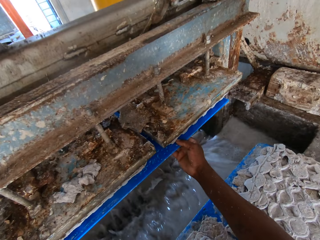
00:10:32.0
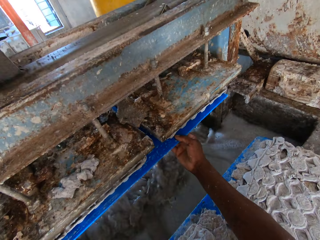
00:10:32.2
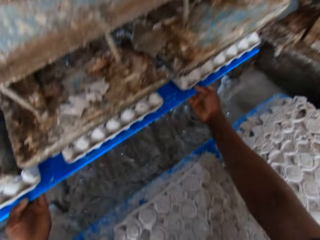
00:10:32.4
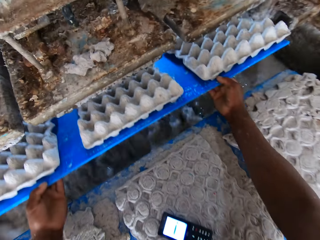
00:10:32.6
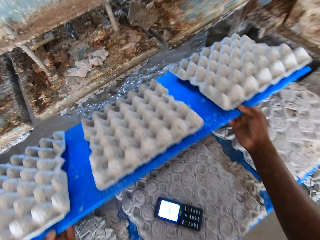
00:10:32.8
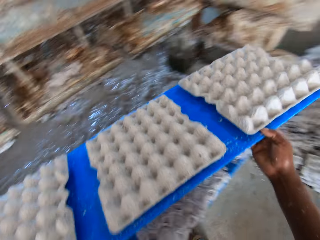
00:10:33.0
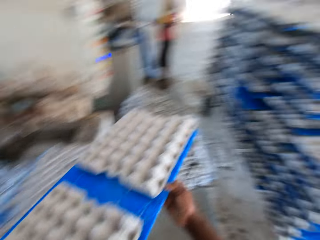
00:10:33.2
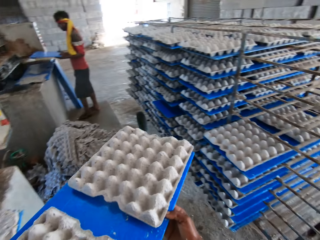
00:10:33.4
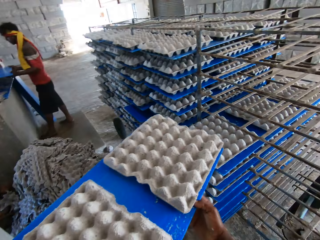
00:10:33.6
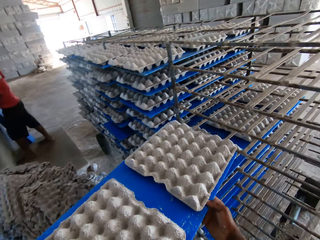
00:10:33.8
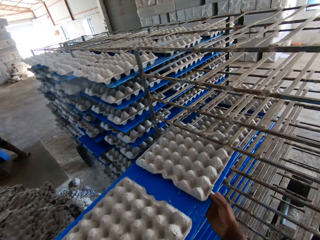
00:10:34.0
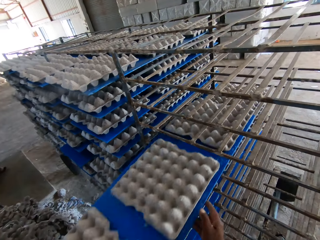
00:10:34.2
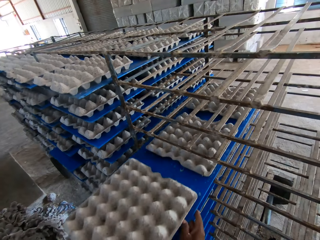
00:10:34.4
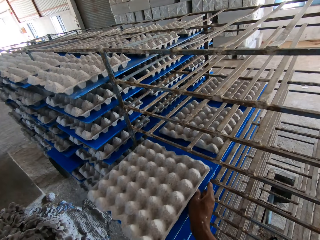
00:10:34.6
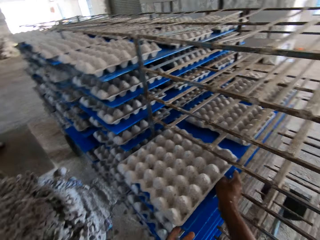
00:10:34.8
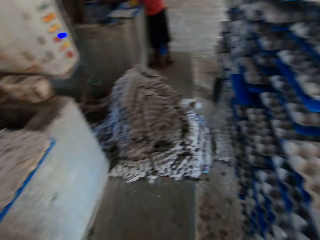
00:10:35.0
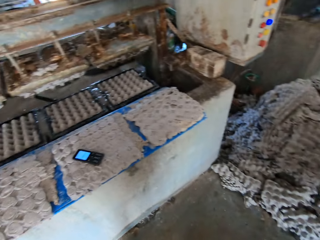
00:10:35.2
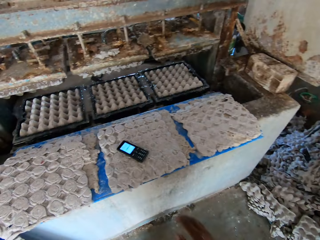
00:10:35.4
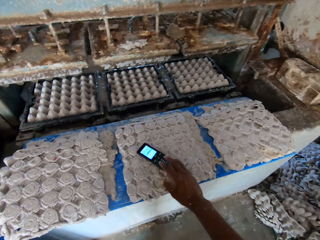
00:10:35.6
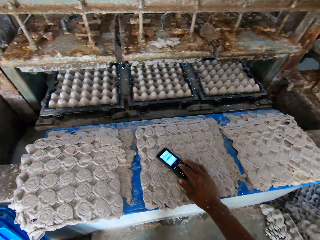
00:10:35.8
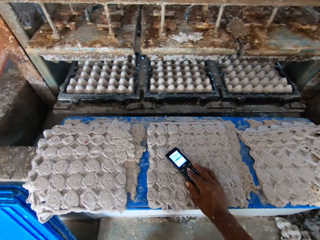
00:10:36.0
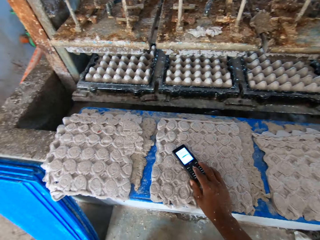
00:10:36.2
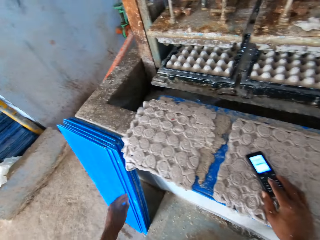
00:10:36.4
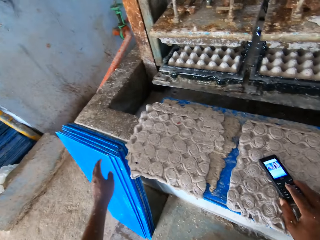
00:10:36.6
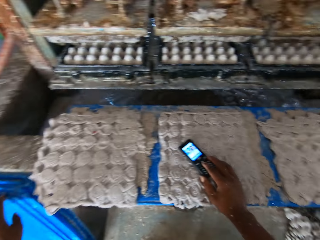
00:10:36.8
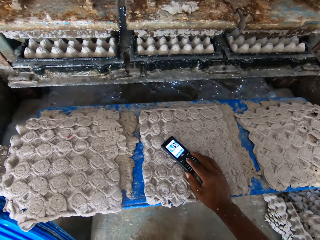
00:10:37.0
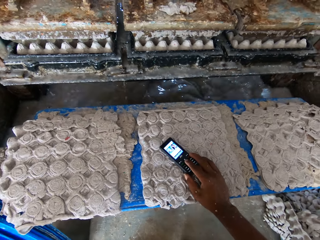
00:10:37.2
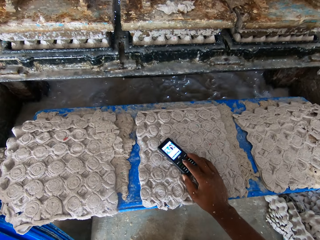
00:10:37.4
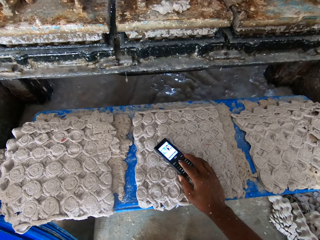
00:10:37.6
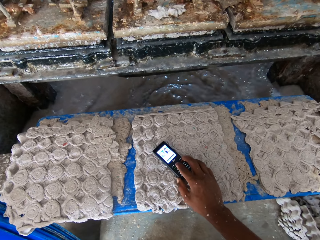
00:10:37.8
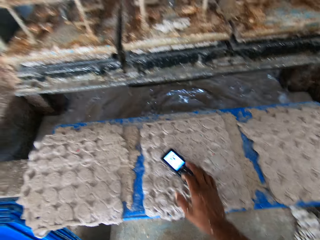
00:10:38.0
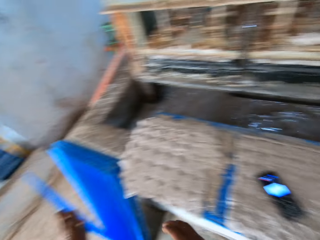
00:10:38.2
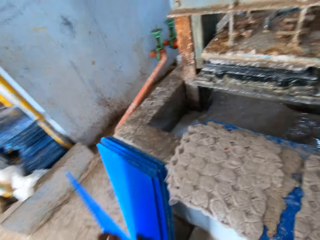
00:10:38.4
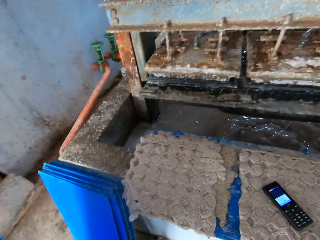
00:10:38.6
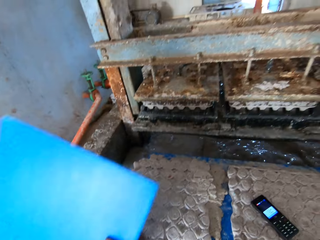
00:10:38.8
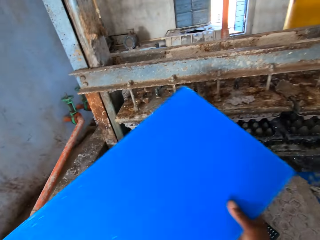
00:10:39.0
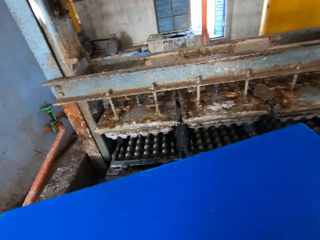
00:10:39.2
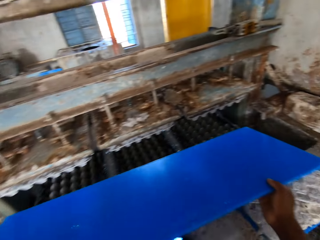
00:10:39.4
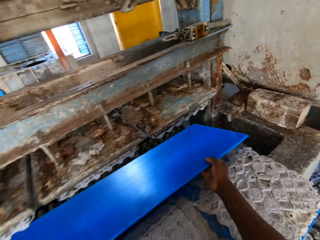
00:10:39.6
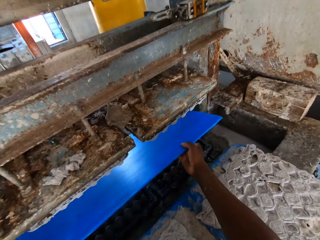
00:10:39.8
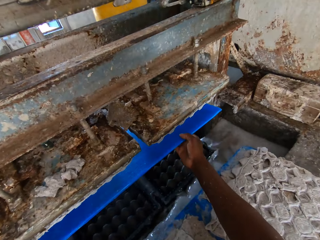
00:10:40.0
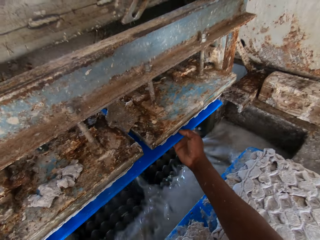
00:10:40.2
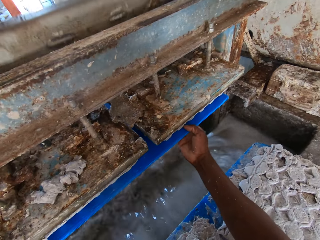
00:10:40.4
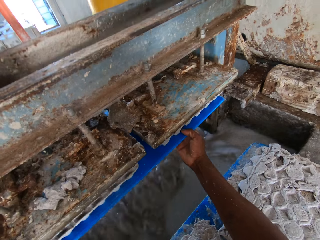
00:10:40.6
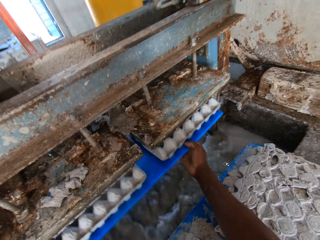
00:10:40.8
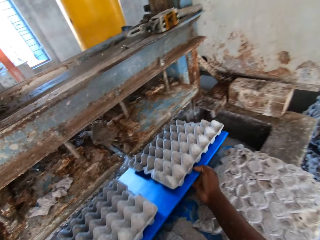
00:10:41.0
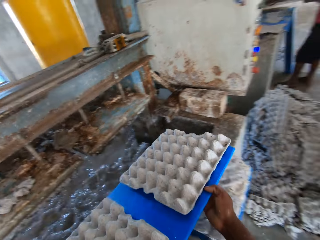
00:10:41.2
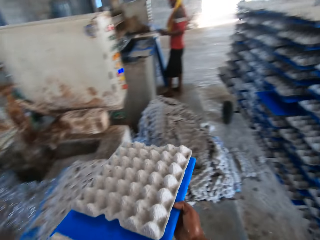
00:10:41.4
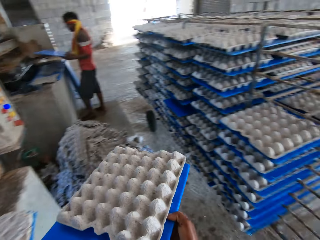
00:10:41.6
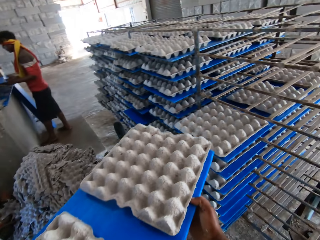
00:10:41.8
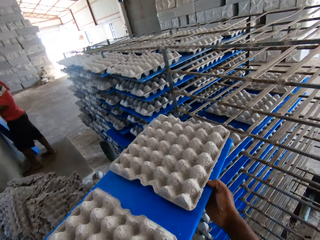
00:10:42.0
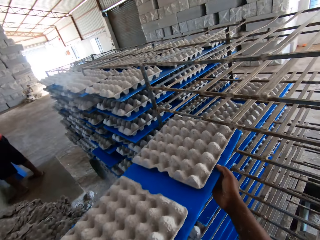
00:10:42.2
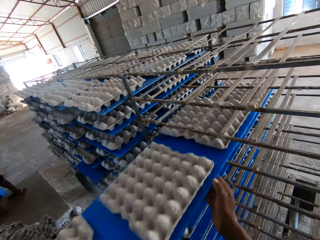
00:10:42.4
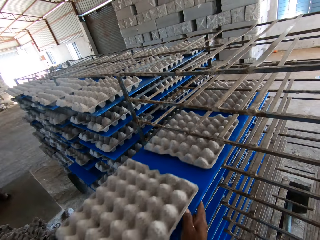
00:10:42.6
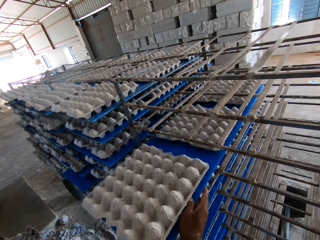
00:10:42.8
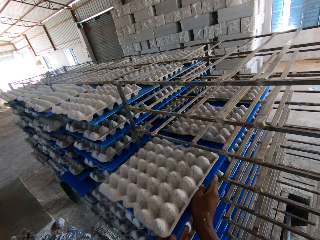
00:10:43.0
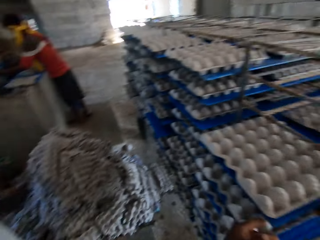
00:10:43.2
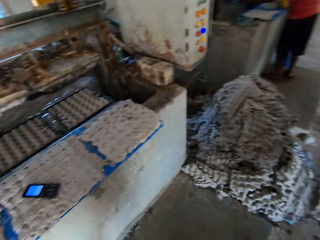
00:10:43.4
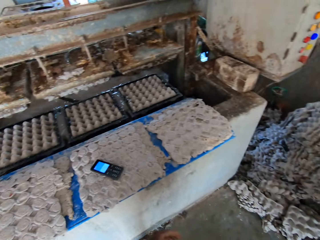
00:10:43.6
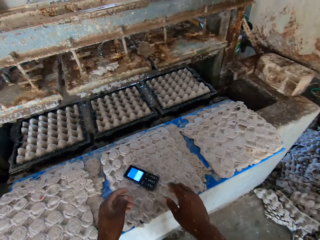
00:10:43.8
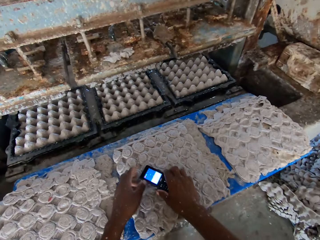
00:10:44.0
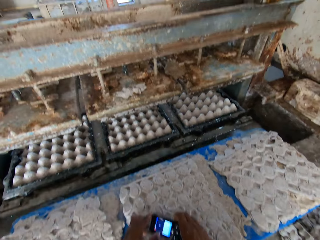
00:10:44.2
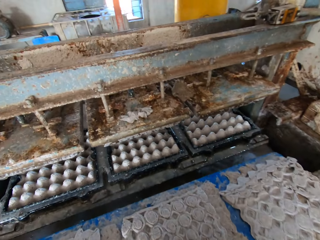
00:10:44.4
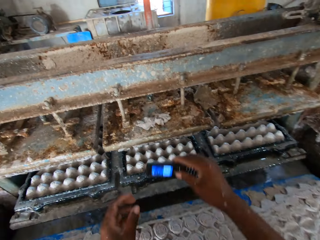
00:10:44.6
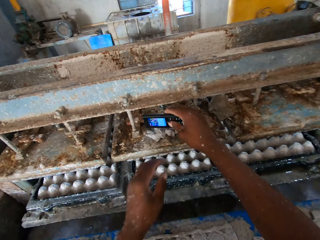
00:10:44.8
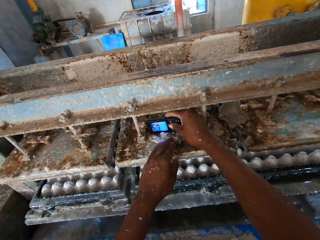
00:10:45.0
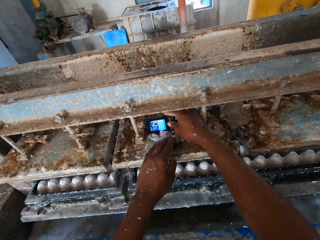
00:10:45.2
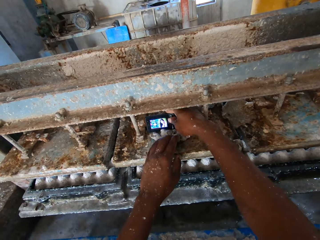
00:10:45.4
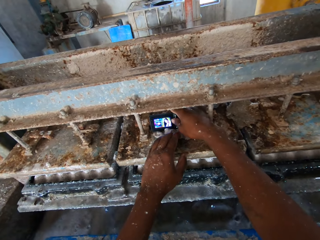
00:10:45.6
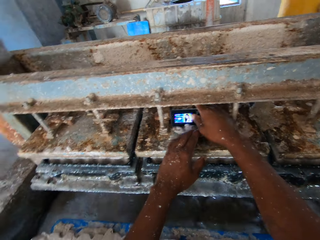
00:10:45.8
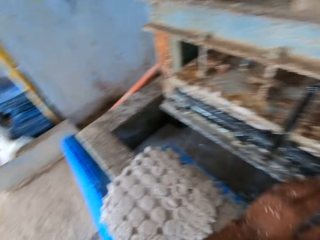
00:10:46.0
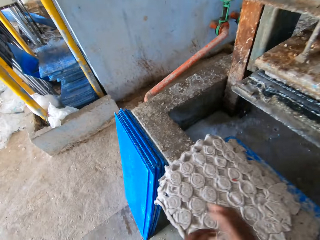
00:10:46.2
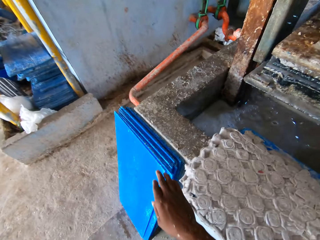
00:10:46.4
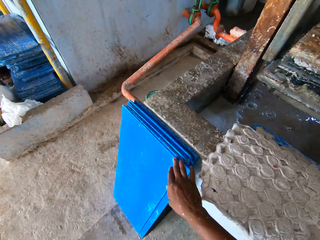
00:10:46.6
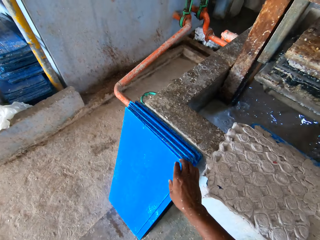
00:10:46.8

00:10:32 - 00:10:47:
The camera wearer takes out the plastic sheet from the egg tray machine with his hands. He places the plastic sheet of egg trays in the rack with his hands. He turns back. He operates the phone on the plastic sheet of egg trays with his right hand. He touches a plastic sheet on the stack of plastic sheets on the floor with his left hand. He picks up the plastic sheet from the stack of plastic sheets on the floor with his right hand. He places the plastic sheet in the egg tray machine with his hands. He takes out the plastic sheet from the egg tray machine with his hands. He places the plastic sheet of egg trays in the rack with his hands. He turns back. He picks up the phone from the plastic sheet with egg trays with his hands. He places the phone on the egg tray machine with his right hand.

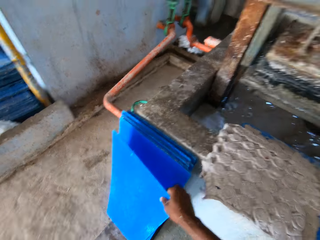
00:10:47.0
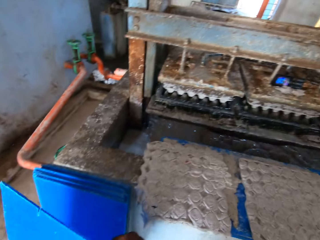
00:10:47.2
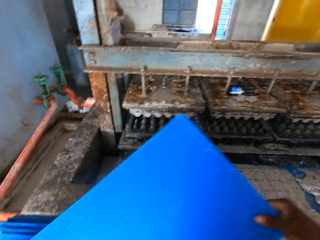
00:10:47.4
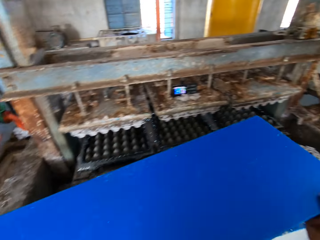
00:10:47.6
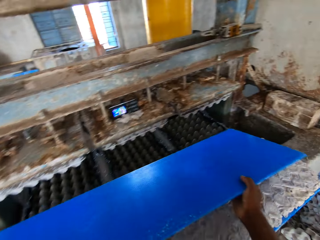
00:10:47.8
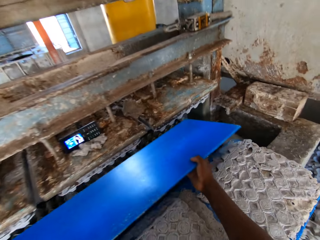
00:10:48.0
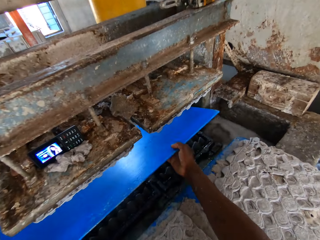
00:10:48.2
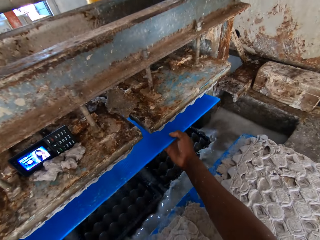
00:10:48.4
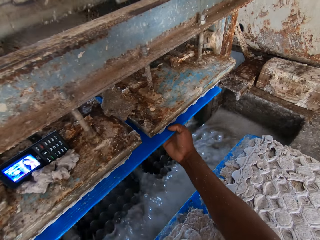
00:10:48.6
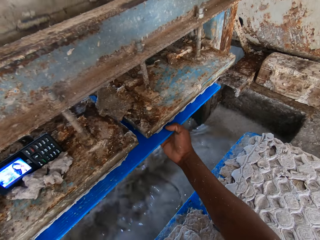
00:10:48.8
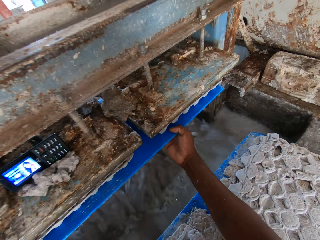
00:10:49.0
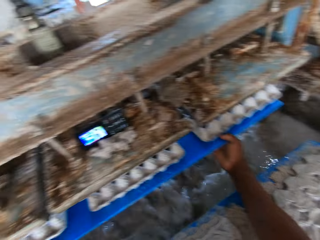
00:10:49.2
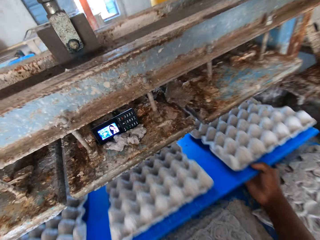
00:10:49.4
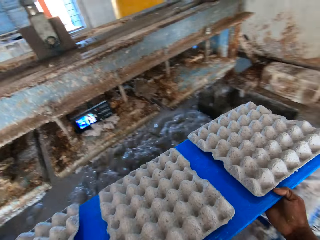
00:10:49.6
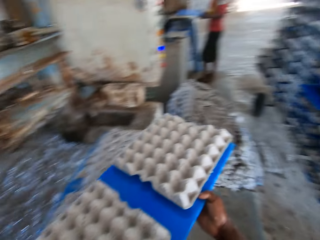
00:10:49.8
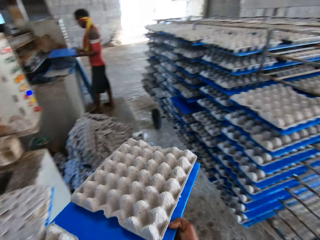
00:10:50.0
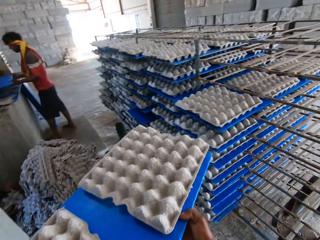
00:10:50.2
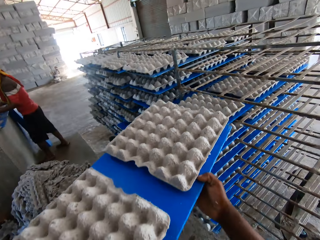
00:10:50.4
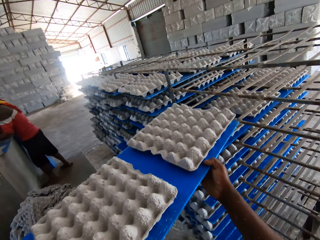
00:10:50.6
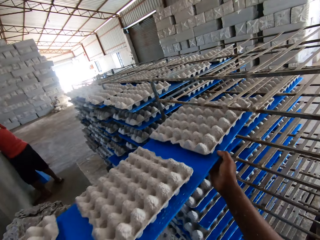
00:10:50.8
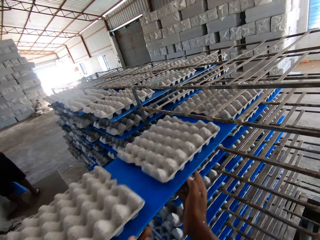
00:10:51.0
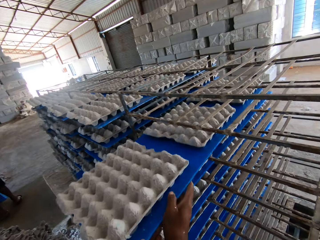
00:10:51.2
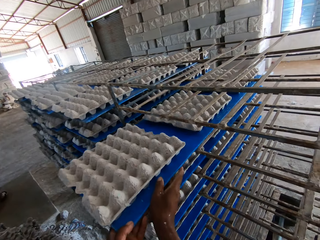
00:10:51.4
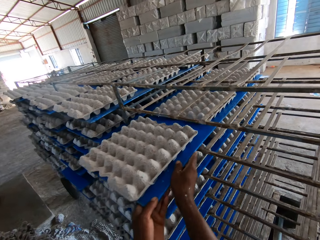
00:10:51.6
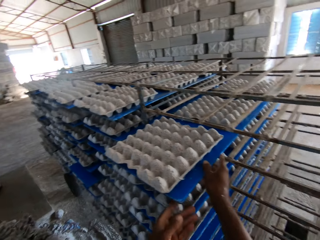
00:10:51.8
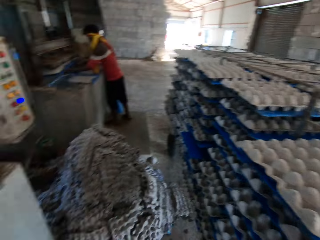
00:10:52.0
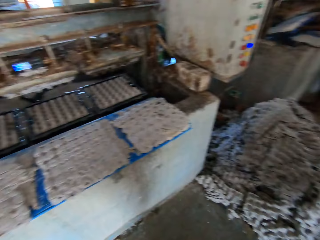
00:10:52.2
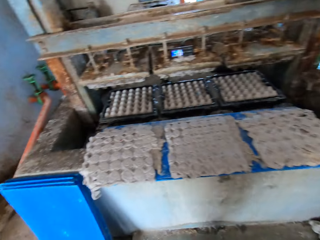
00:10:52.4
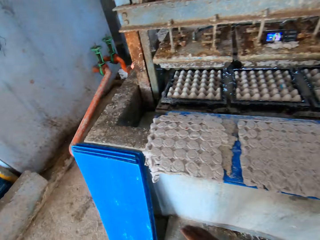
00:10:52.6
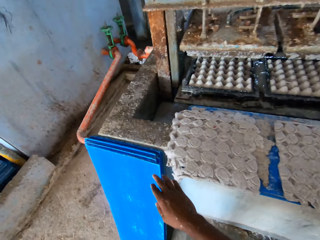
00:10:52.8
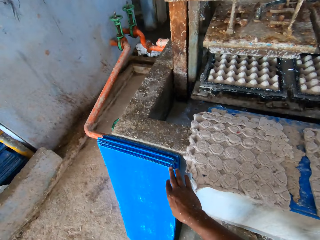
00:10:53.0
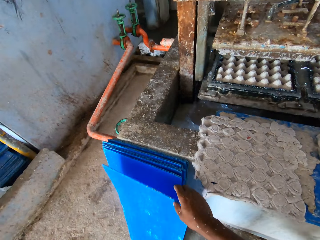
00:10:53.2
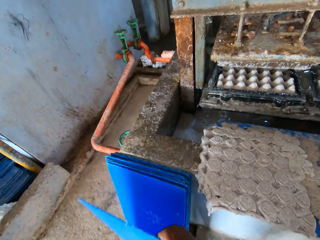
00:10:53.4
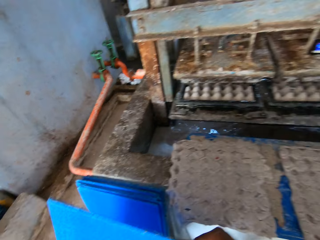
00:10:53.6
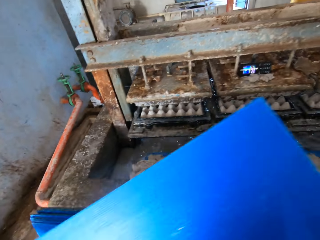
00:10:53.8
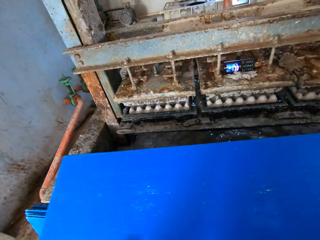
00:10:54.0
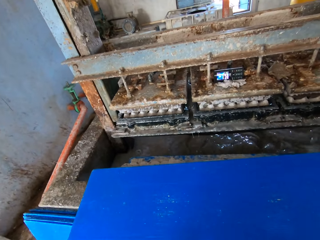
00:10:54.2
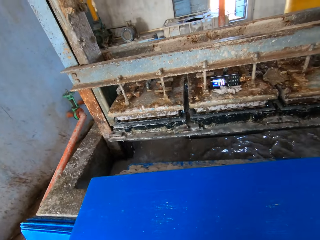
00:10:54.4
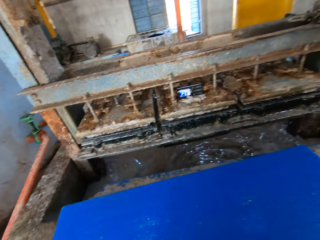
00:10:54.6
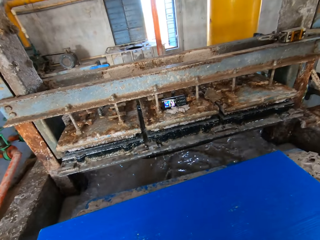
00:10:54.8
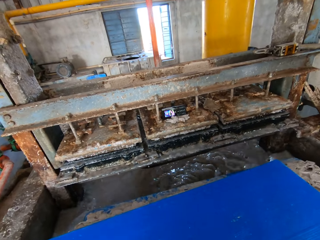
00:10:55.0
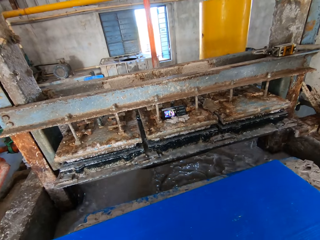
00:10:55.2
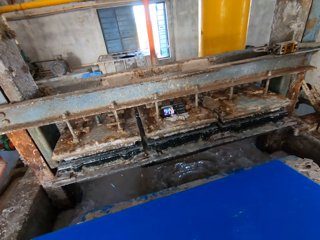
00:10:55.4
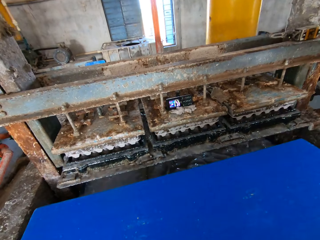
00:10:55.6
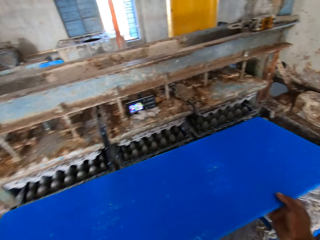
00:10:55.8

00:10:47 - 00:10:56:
The camera wearer picks up a plastic sheet from the stack of plastic sheets on the floor with his right hand. He places the plastic sheet in the egg tray machine with his hands. He takes out the plastic sheet from the egg tray machine with his hands. He places the plastic sheet of egg trays in the rack with his hands. He turns back and walks forward. He picks up a plastic sheet or board from the stack of plastic sheets on the floor with his right hand. He places the board on another board with spoilt trays.
